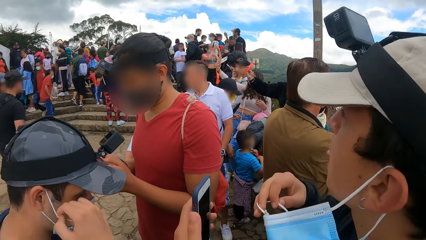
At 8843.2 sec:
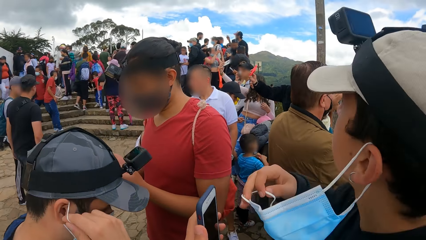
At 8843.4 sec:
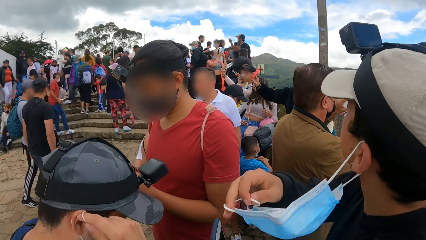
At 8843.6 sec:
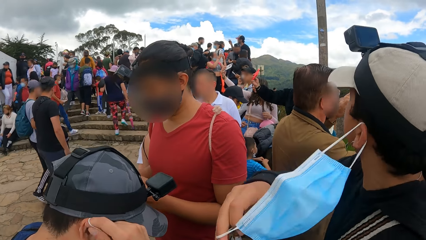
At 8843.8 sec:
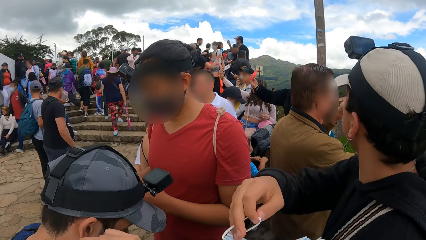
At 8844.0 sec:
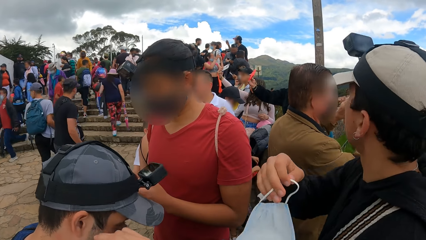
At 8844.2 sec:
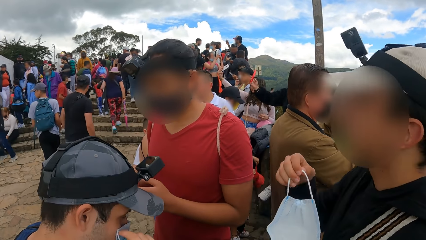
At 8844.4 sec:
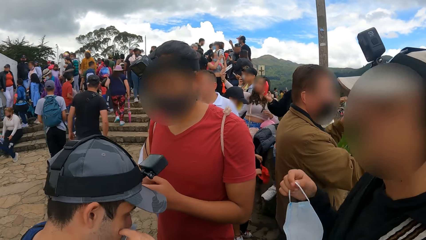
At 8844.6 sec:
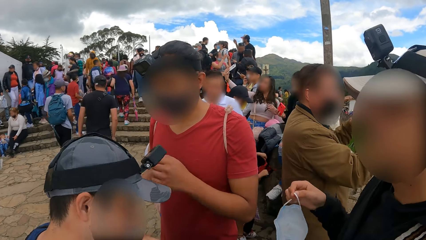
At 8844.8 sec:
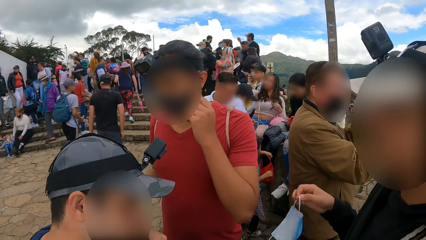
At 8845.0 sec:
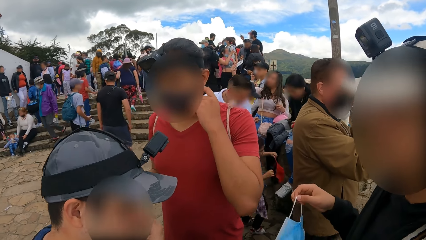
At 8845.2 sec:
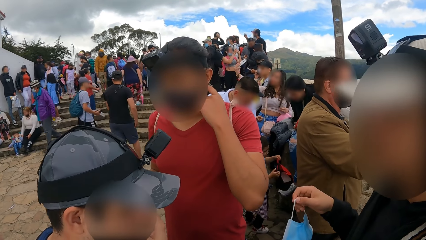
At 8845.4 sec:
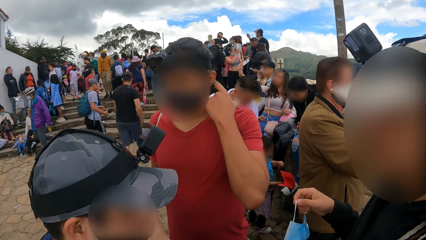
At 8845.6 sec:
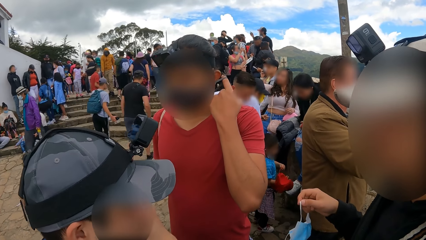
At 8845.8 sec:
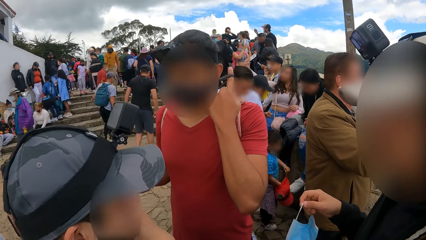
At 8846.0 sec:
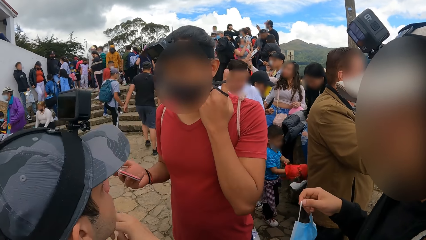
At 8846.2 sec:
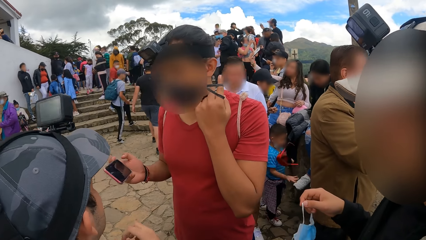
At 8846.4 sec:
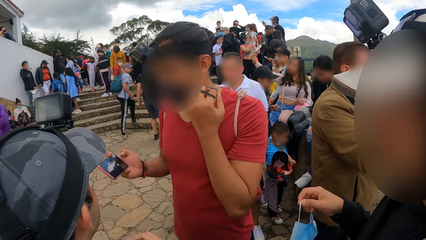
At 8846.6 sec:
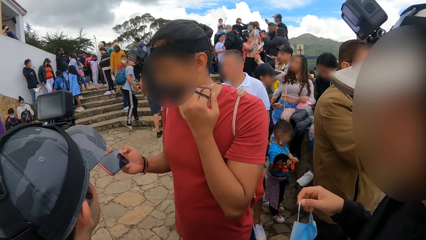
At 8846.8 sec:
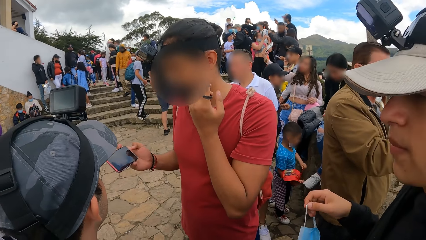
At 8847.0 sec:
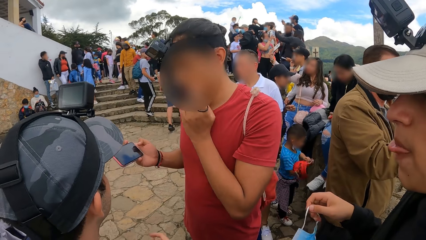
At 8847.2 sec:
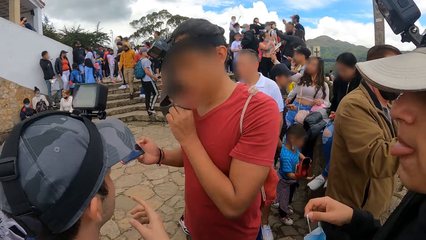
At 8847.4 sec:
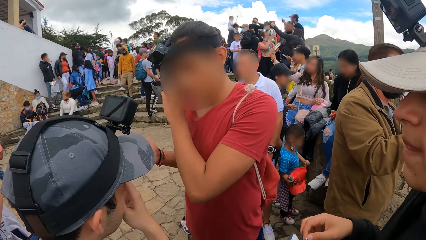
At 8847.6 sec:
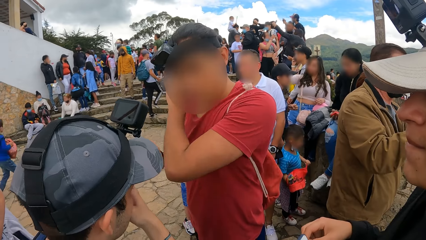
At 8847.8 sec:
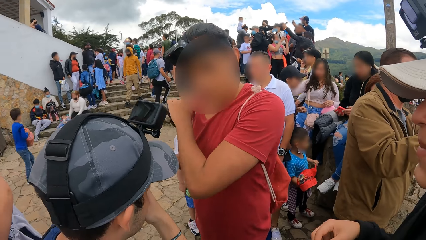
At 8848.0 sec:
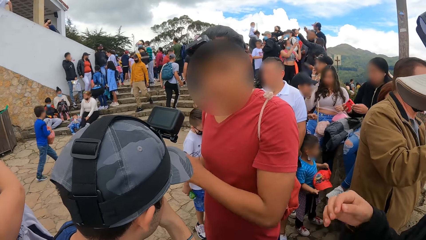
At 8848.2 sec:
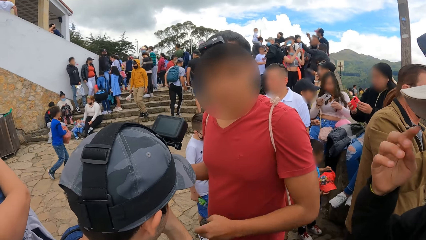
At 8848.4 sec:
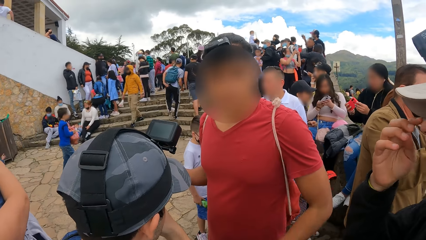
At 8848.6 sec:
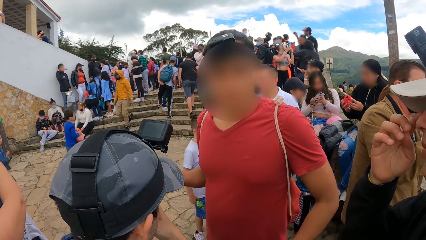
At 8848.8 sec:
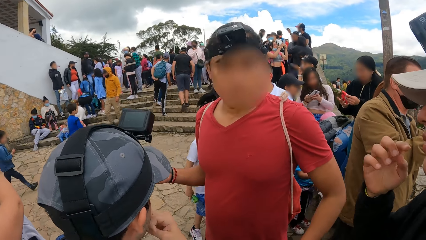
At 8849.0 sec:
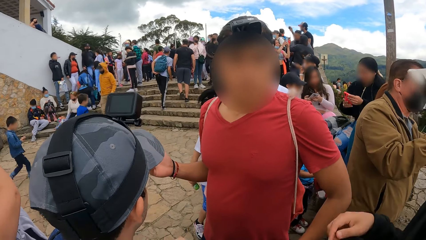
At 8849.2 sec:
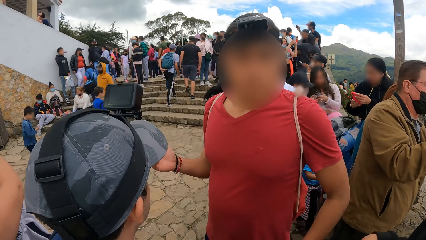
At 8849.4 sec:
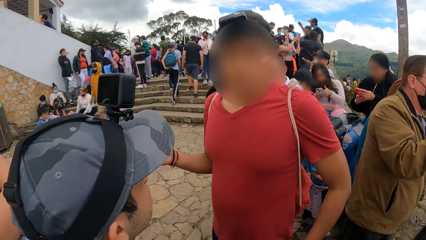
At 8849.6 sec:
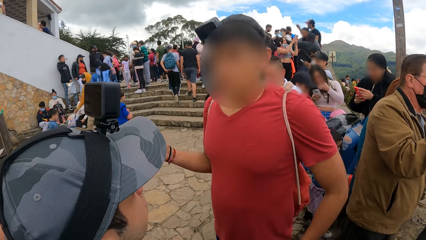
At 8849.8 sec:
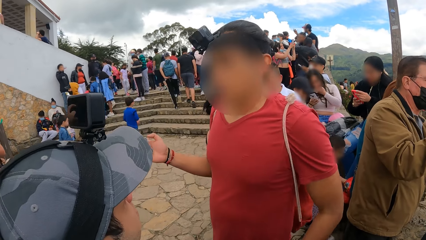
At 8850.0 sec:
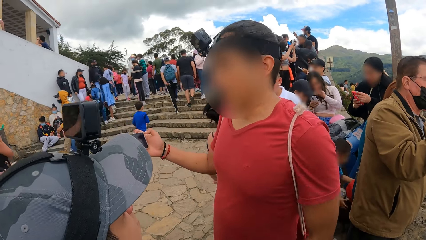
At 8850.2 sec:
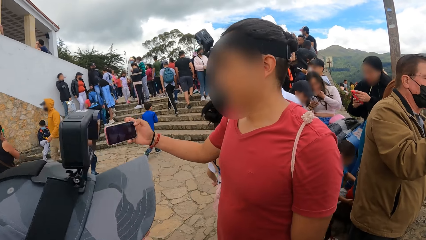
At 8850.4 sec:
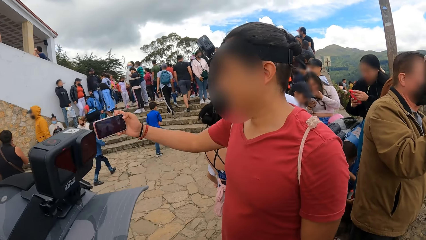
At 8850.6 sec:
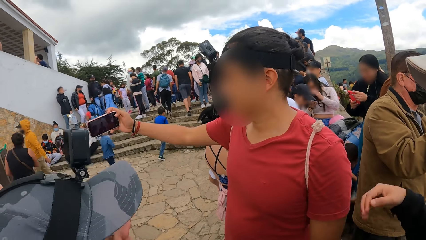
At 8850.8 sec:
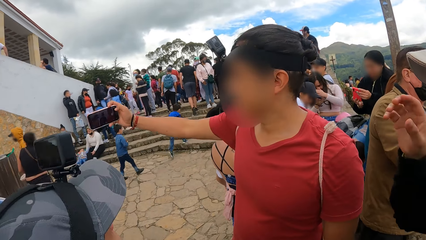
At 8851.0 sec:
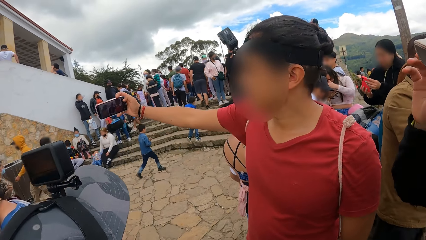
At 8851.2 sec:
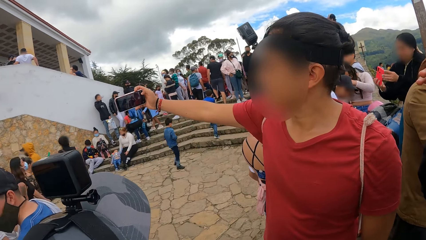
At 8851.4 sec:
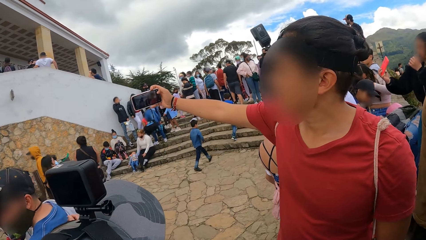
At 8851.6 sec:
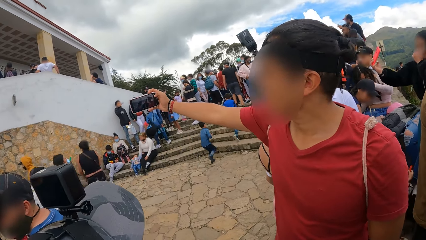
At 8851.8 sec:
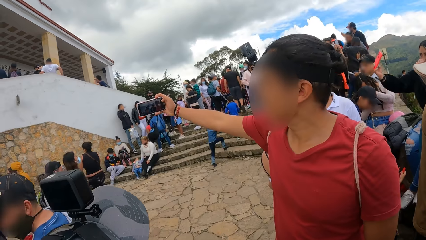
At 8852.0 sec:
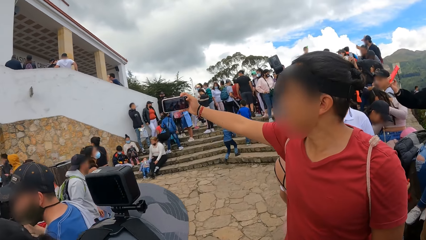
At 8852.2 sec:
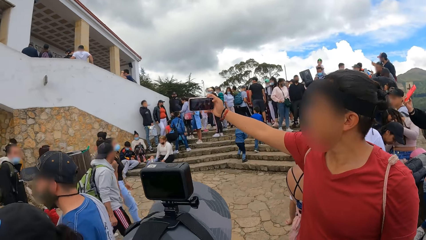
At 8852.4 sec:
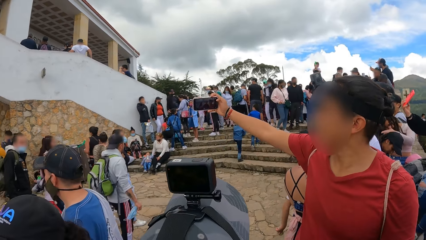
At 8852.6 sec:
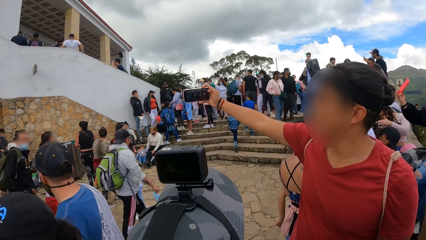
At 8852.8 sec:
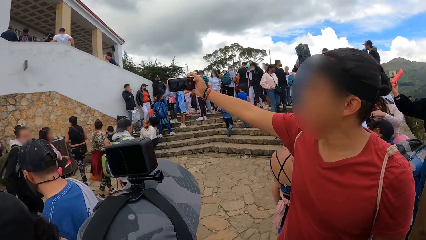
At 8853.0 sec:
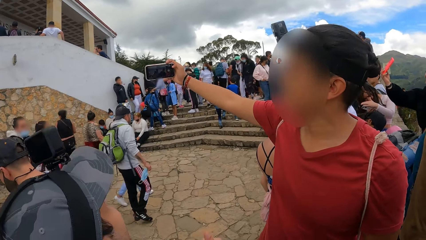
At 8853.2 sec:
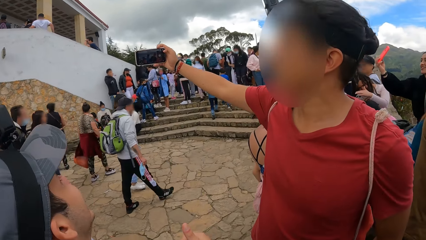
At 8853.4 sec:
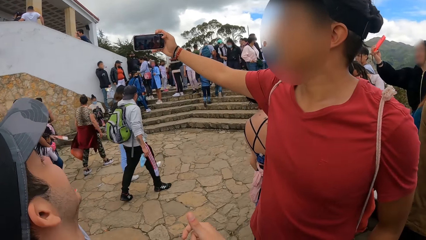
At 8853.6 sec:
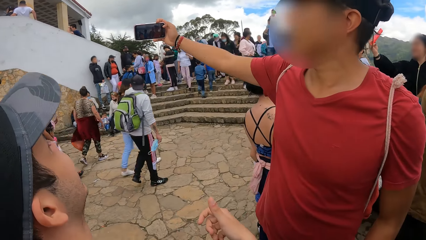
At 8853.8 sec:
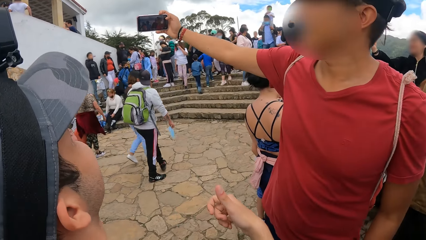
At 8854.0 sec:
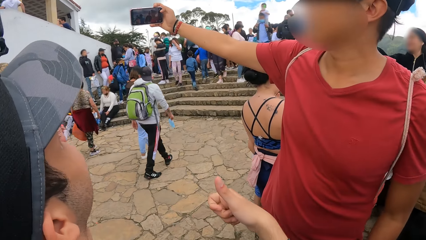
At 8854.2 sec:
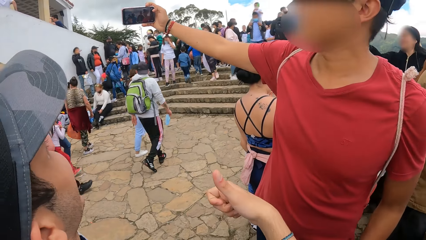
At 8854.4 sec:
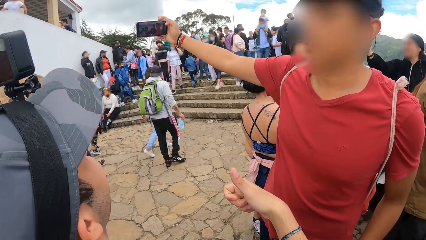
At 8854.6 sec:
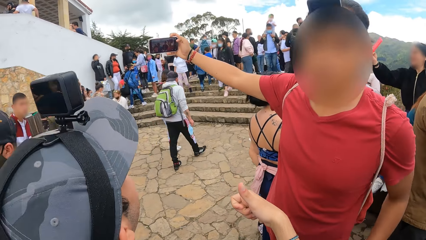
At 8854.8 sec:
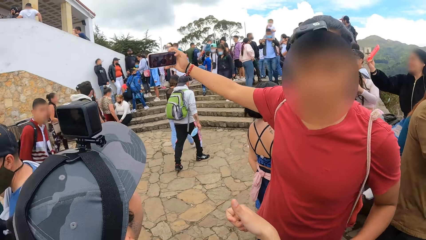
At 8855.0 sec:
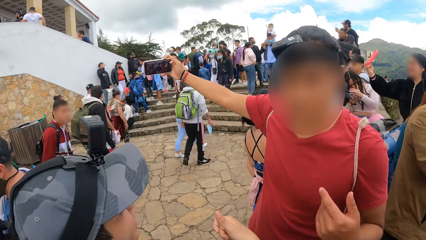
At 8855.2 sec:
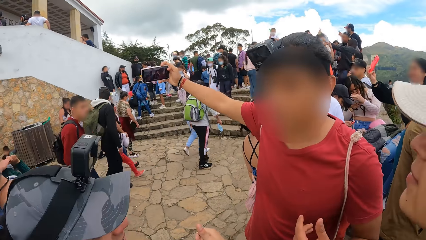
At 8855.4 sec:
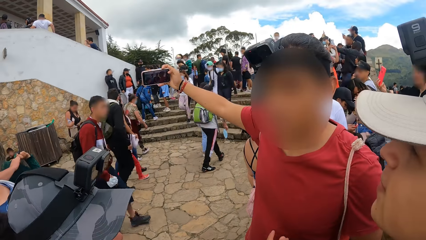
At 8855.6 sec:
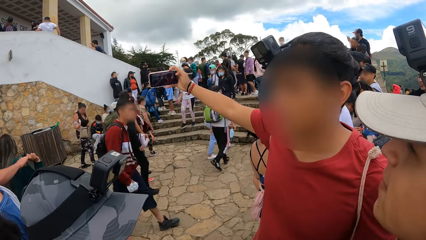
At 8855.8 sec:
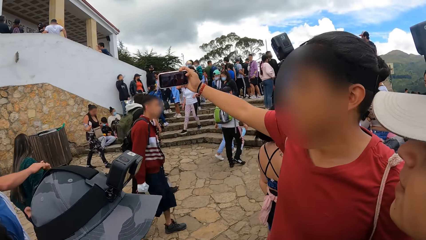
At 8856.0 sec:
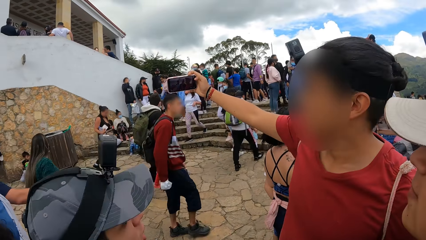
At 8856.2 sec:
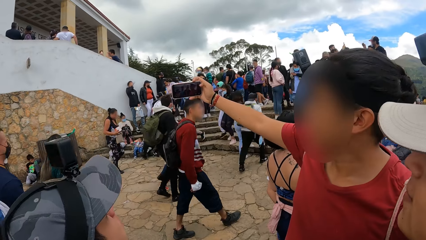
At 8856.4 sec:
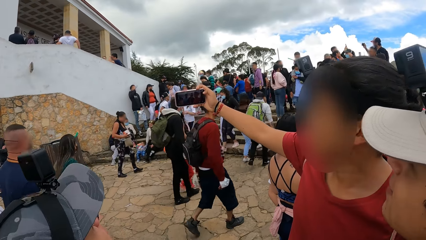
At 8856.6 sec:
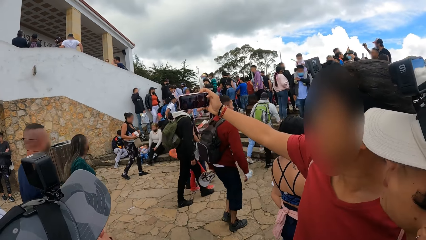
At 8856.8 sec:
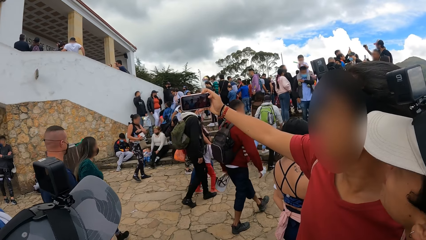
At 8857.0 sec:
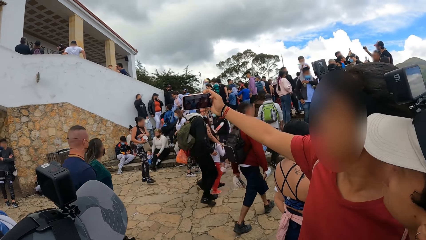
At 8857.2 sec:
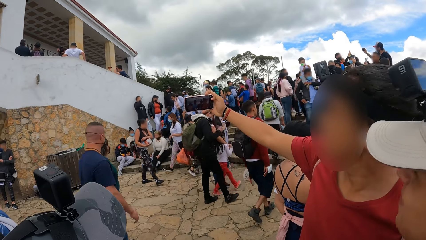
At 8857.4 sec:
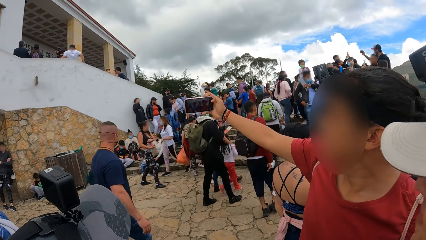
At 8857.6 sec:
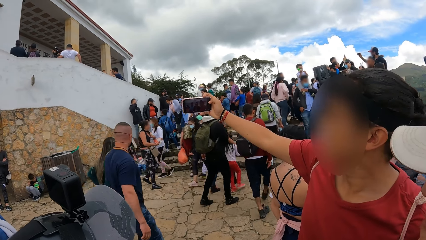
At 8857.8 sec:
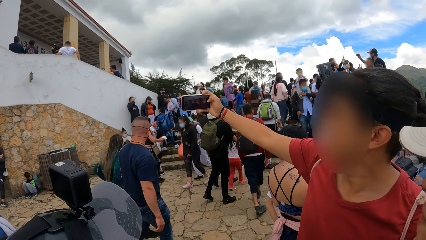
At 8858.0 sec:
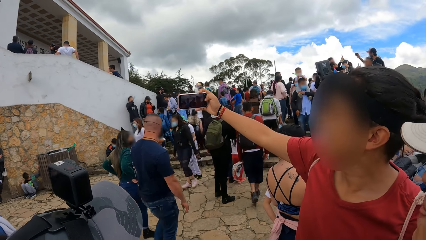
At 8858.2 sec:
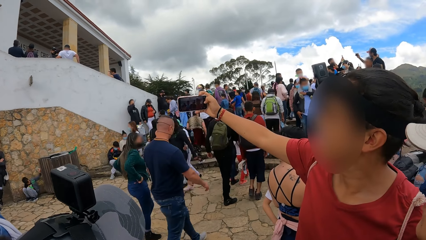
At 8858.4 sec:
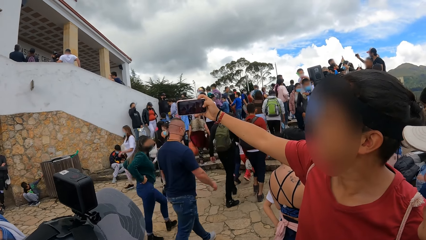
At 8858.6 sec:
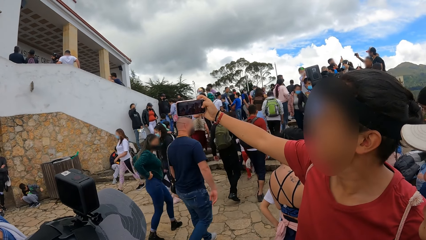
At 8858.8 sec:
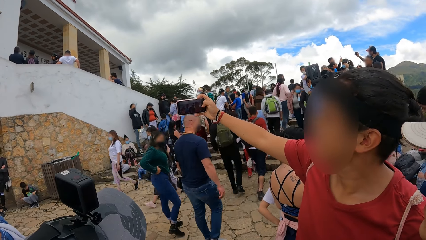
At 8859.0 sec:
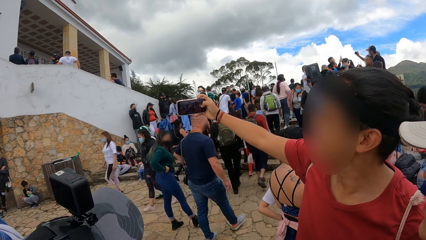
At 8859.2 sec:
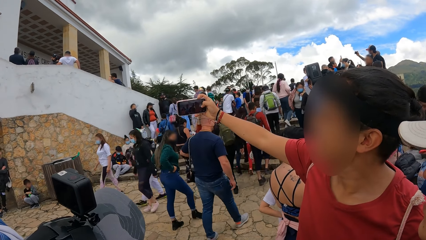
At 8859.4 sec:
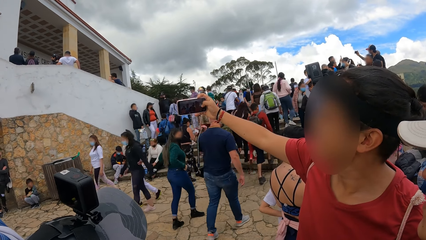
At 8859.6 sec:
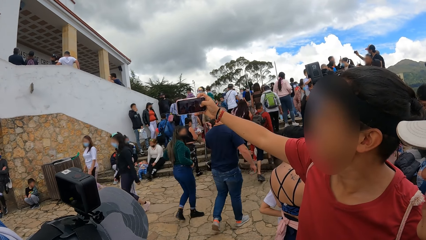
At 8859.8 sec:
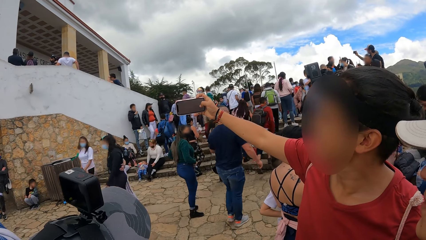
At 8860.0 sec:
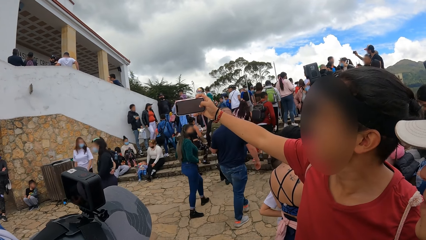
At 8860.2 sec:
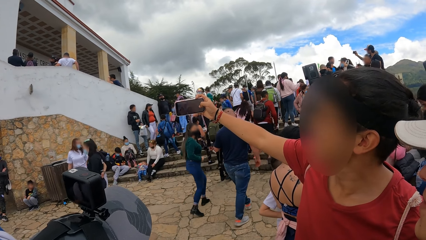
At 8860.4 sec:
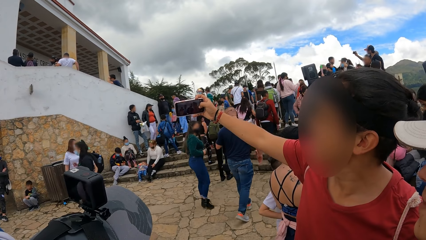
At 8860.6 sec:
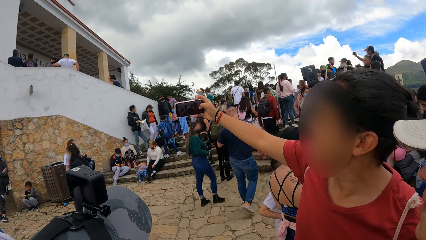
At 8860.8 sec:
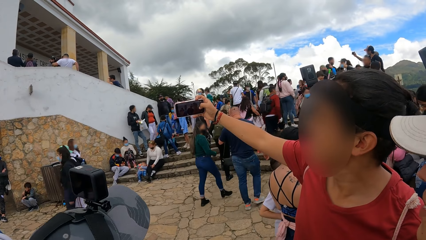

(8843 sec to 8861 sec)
A man removes a mask. Another man removes a mask. The other man takes pictures with the camera wearer, a third man and the first man with a phone in his right hand.
